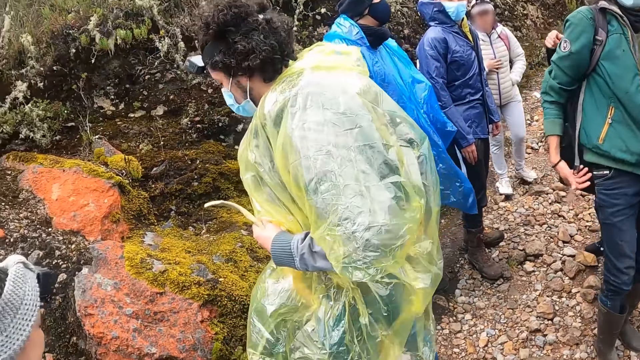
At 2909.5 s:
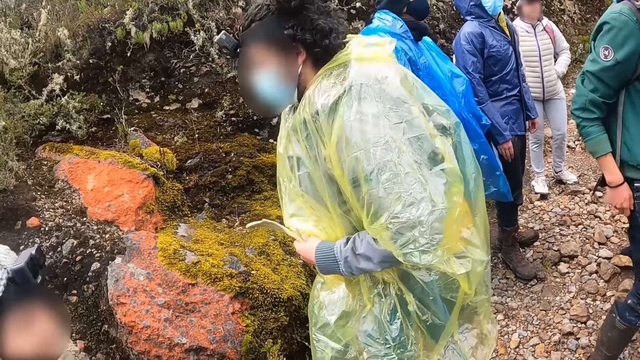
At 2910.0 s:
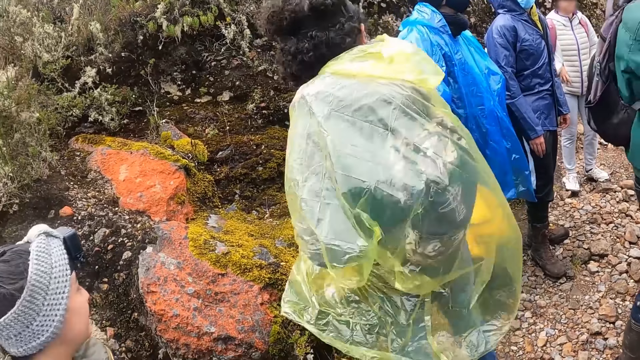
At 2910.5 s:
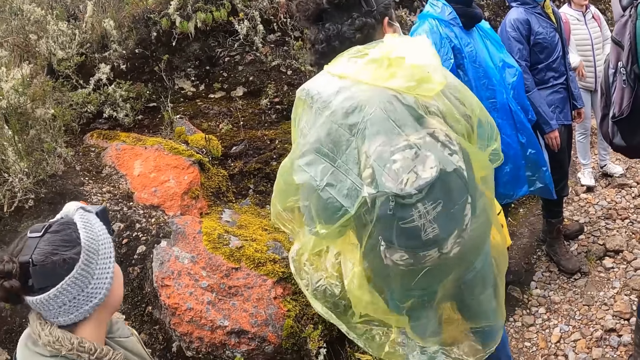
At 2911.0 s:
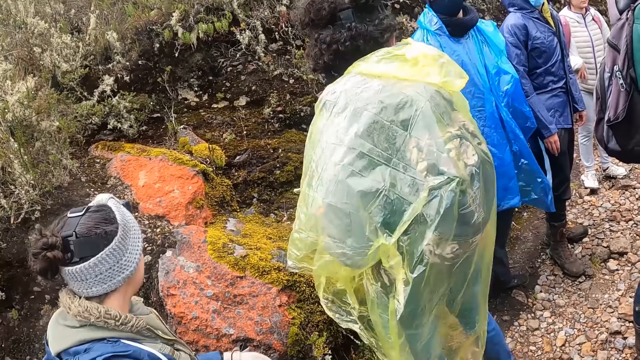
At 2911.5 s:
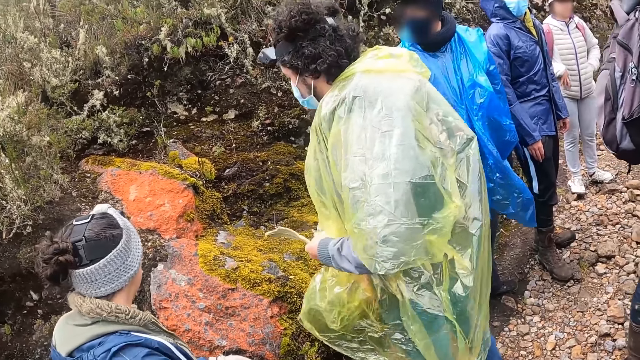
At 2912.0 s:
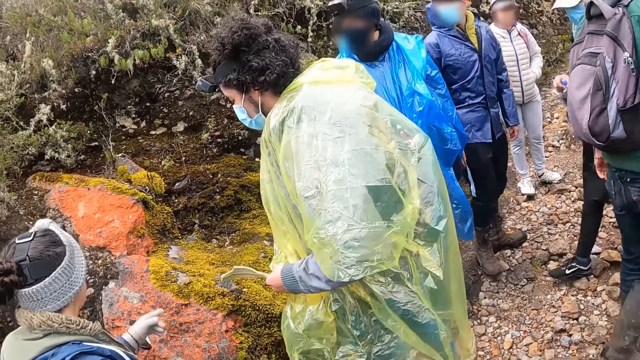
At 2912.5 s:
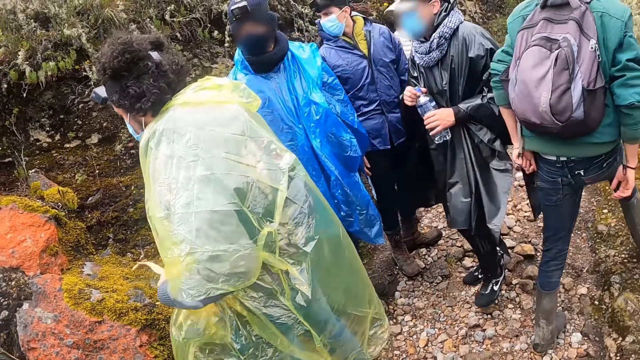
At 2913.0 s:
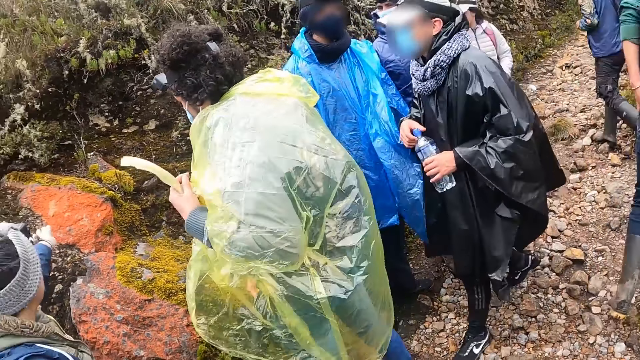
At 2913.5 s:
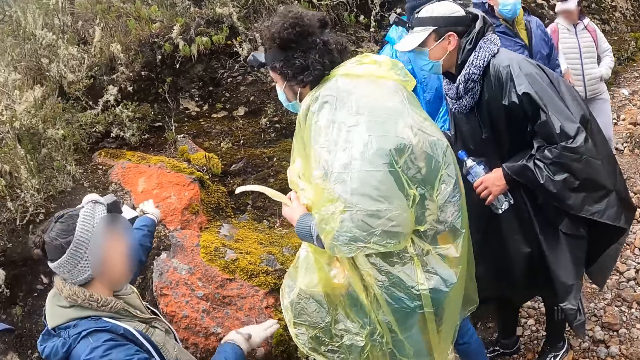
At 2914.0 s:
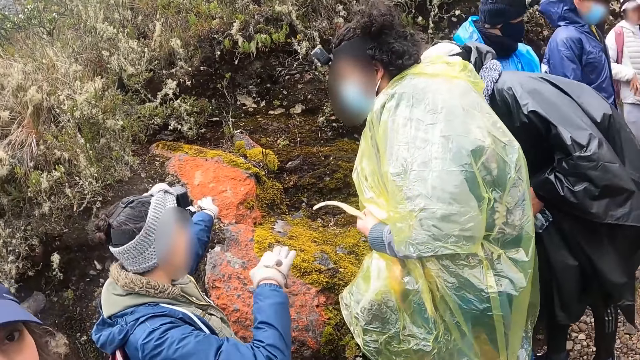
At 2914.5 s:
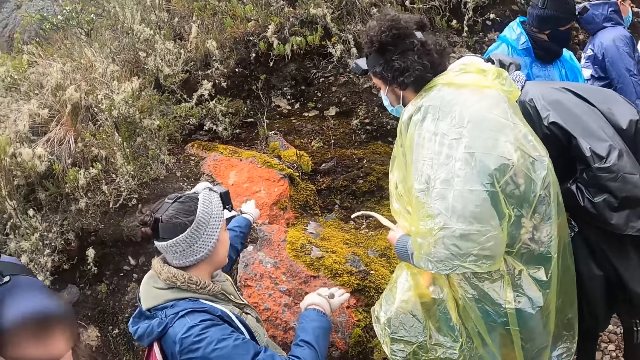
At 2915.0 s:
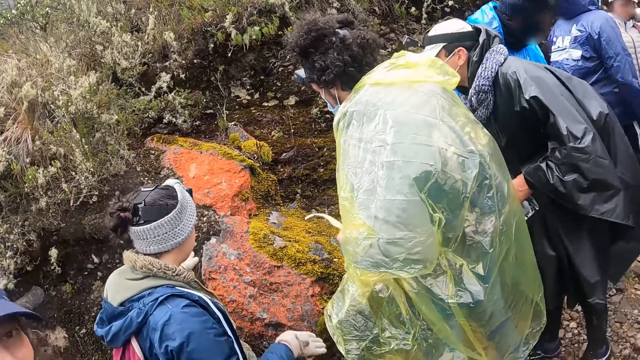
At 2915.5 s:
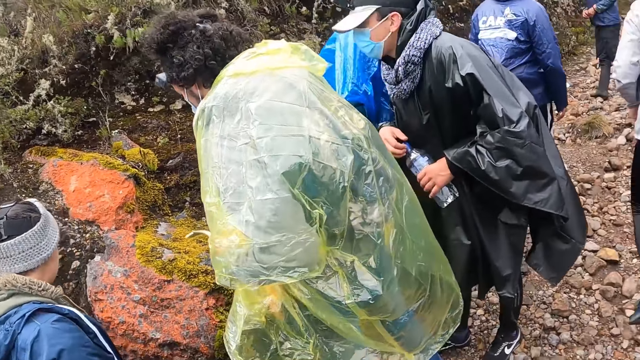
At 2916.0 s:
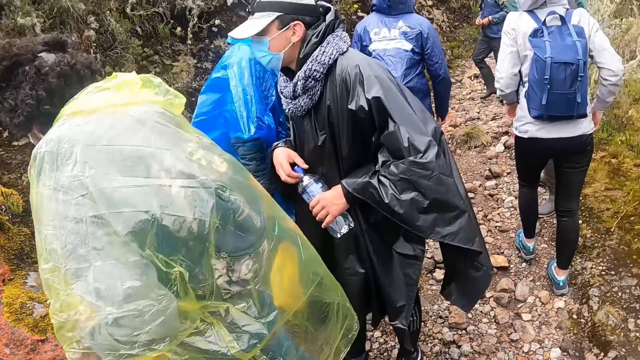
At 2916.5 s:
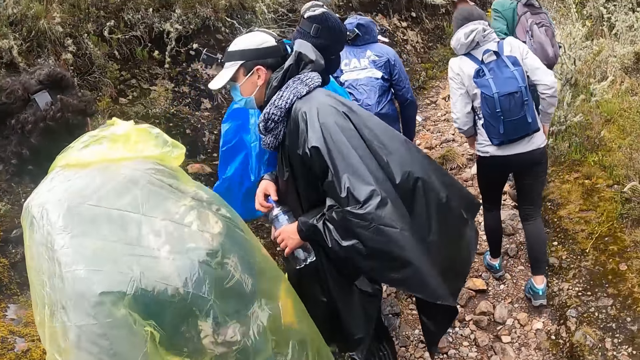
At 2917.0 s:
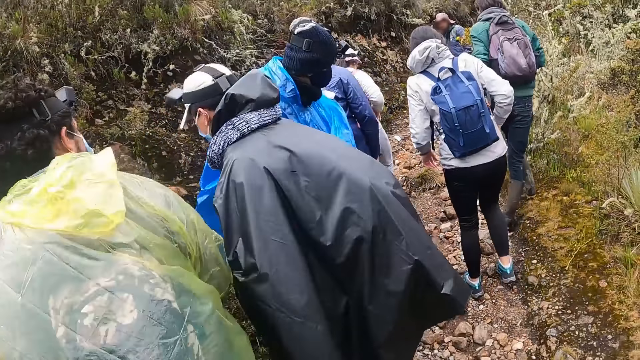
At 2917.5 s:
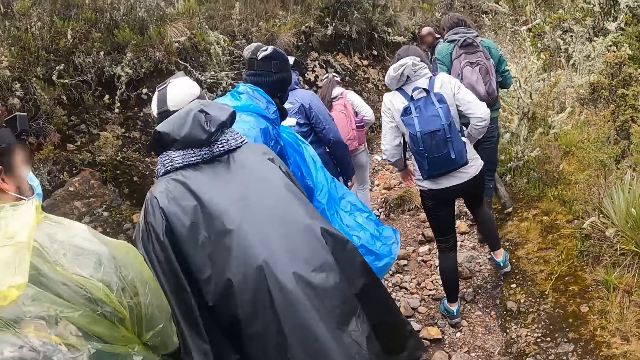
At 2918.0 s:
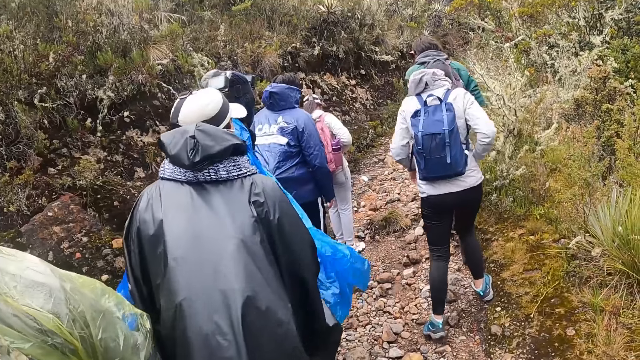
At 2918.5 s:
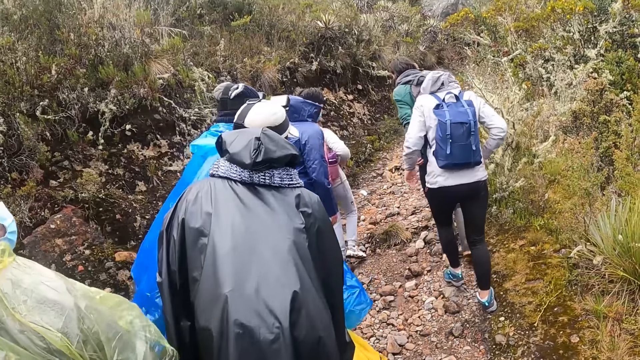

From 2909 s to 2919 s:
A man turns around. A woman converses with the man.

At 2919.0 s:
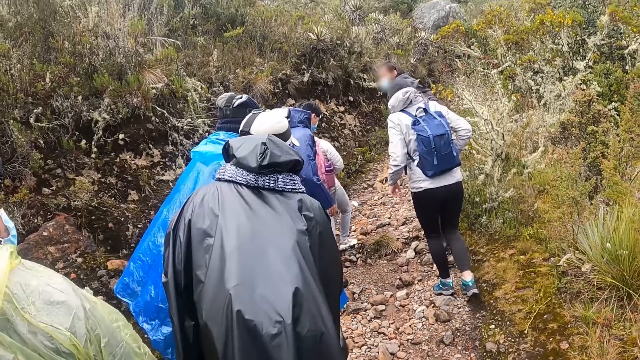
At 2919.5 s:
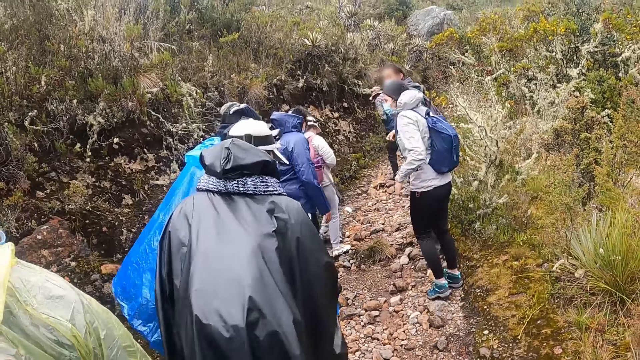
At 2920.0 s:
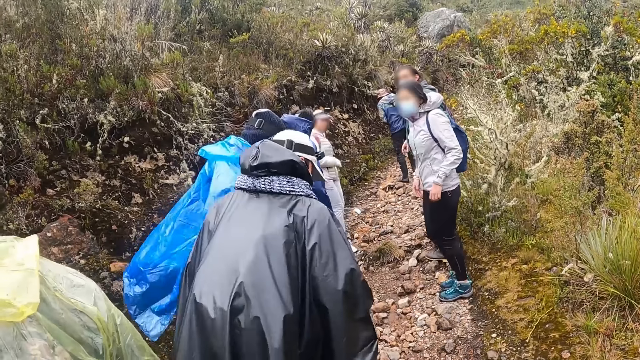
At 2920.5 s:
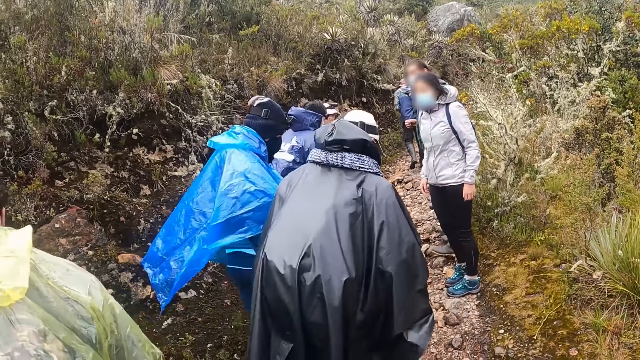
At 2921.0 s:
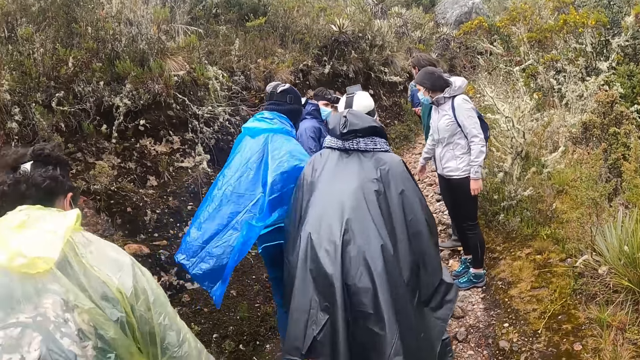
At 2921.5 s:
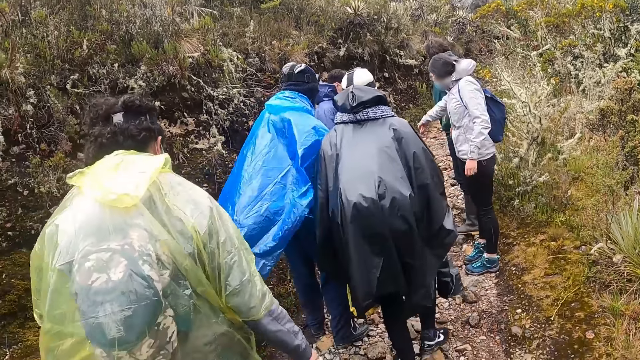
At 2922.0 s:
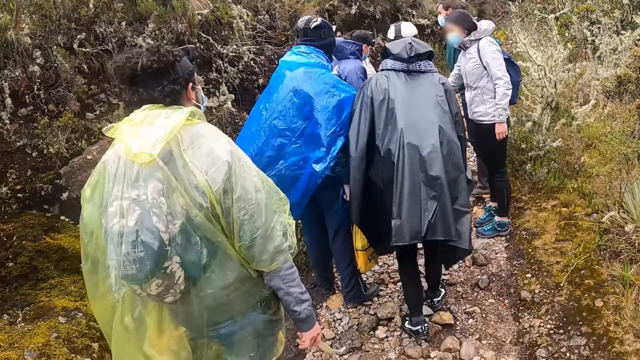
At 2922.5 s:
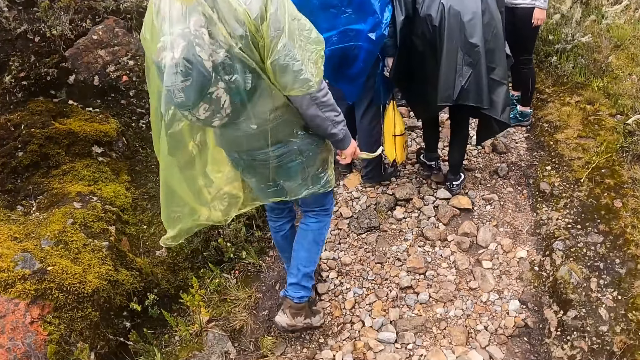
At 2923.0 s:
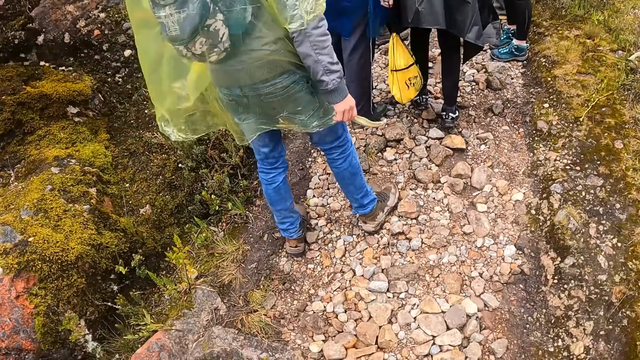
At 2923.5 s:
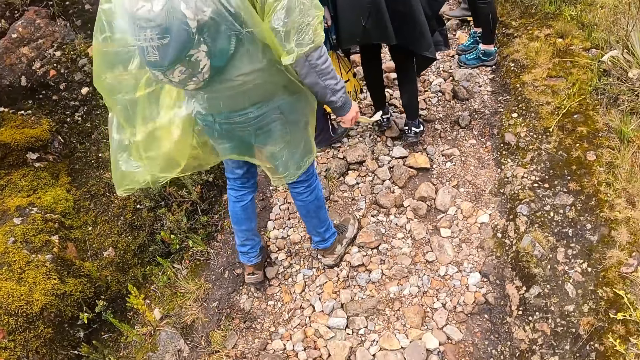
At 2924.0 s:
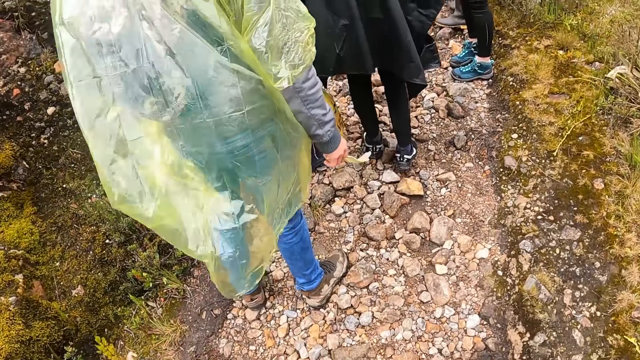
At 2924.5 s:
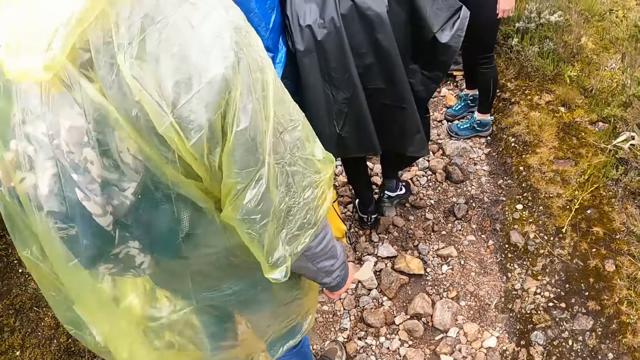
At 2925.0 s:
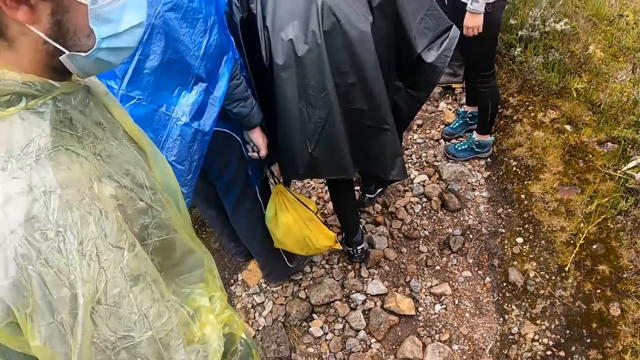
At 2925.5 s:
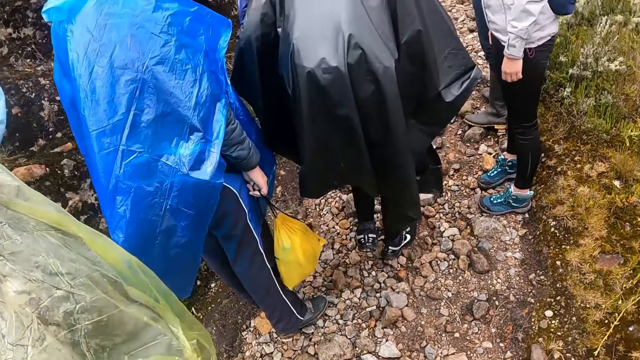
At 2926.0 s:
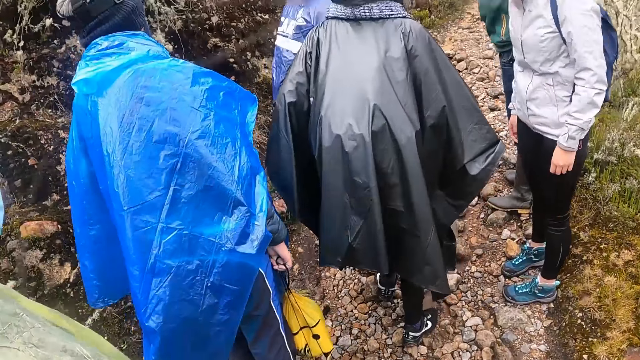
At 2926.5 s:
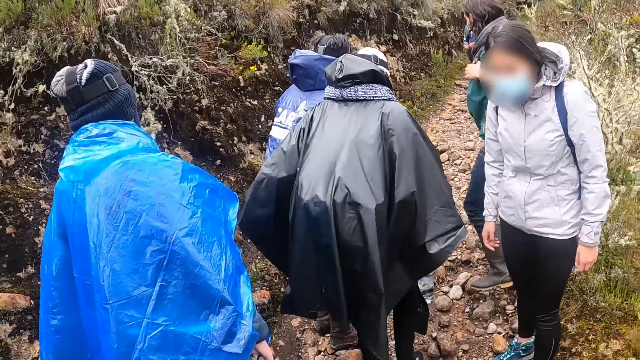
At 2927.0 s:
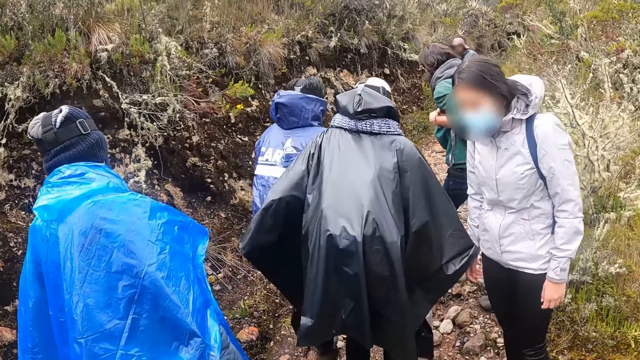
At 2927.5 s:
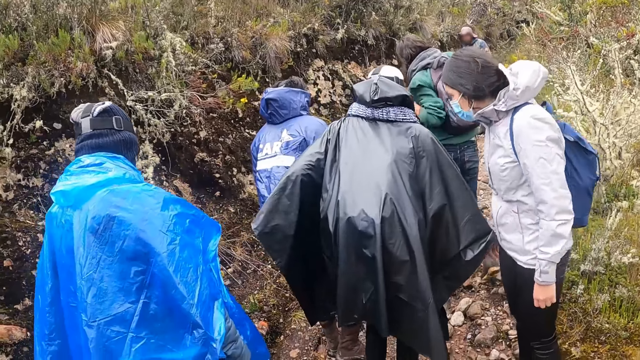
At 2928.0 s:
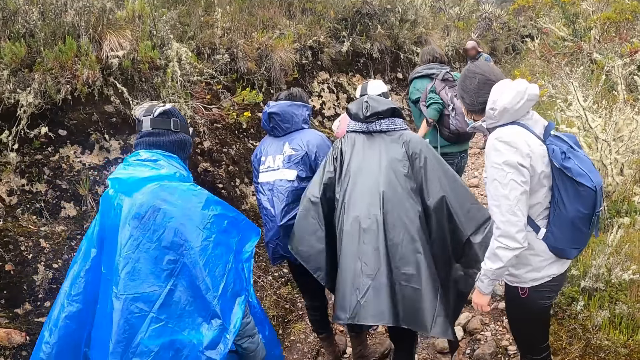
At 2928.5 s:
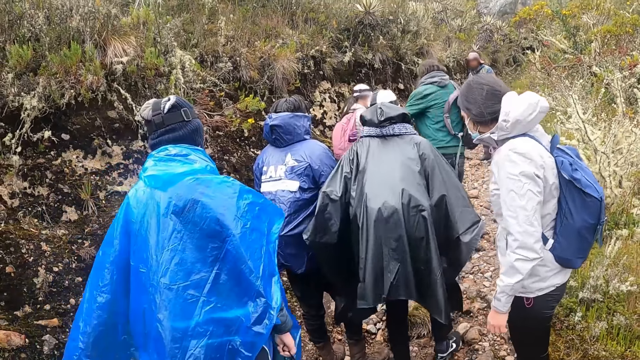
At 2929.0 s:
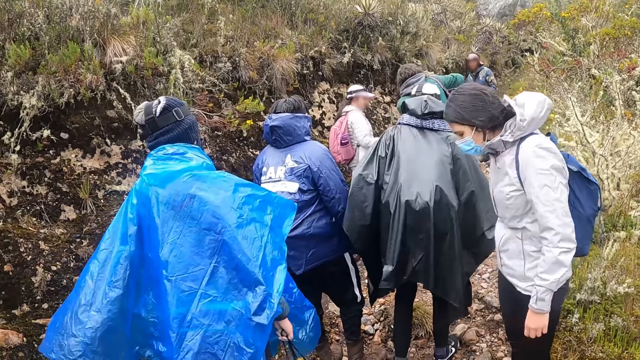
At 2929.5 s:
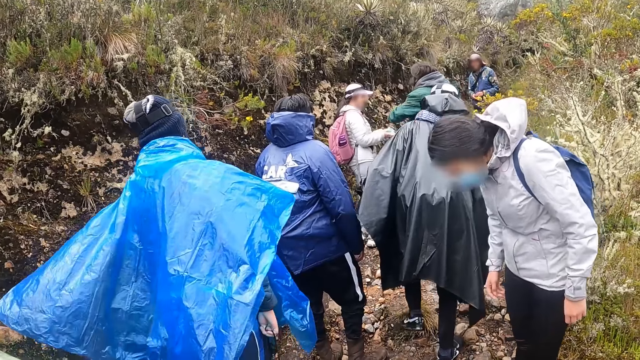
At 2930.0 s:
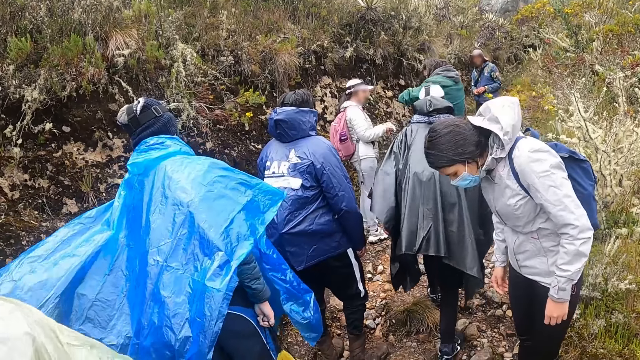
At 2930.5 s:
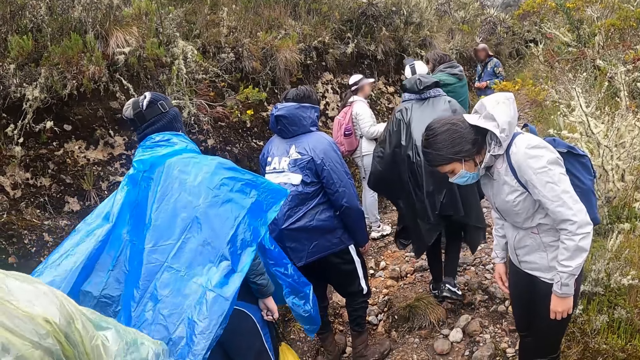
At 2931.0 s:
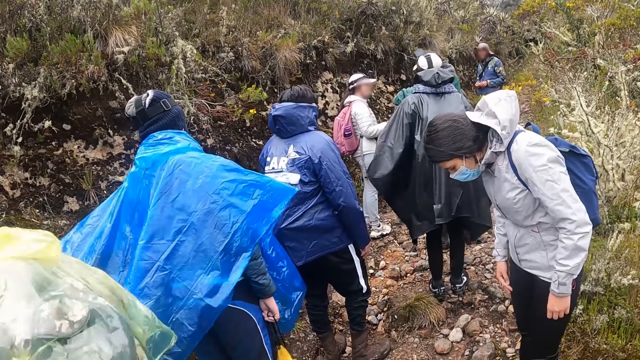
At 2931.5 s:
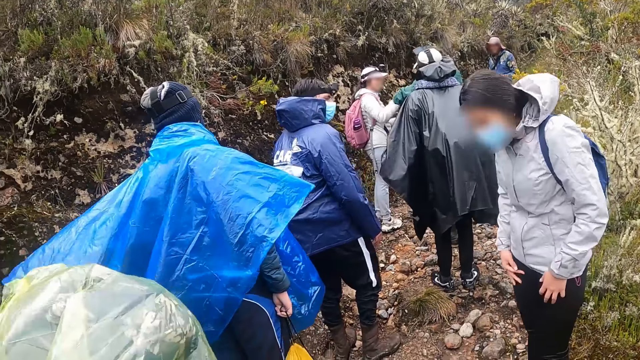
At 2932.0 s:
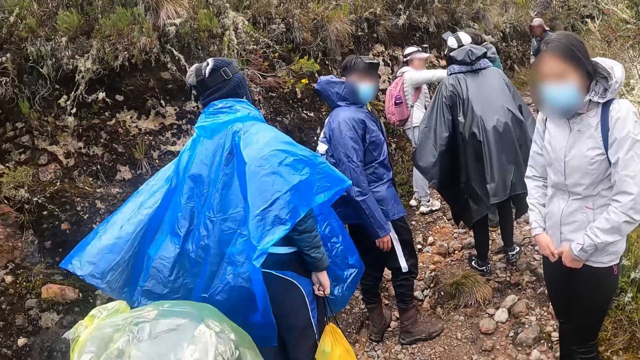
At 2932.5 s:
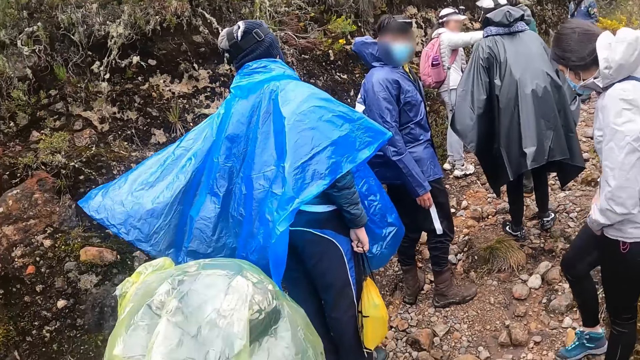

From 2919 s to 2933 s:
The men walk away. The women walk away. The women stand along the path. The men stand along the path.
